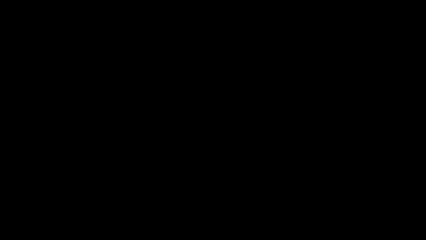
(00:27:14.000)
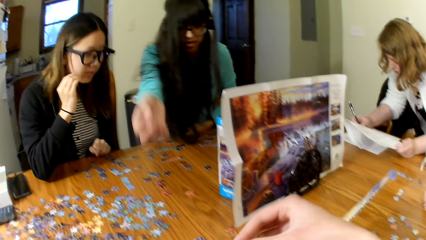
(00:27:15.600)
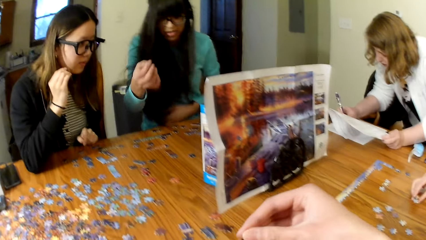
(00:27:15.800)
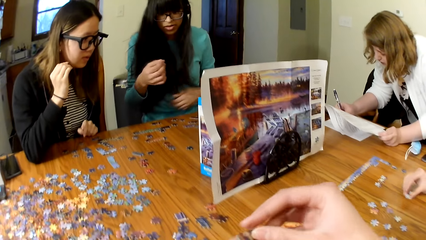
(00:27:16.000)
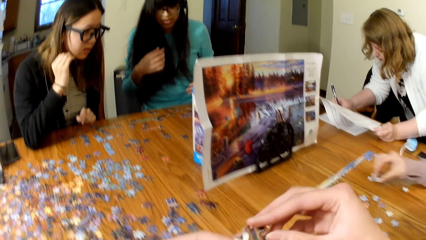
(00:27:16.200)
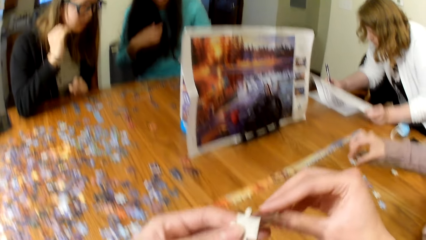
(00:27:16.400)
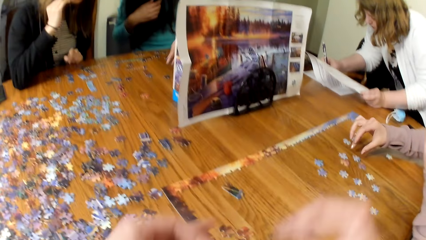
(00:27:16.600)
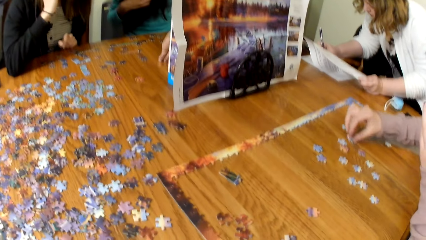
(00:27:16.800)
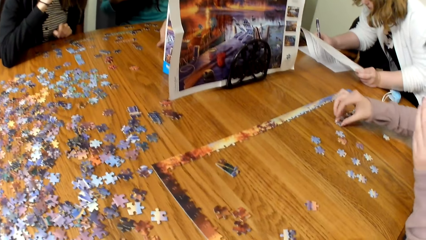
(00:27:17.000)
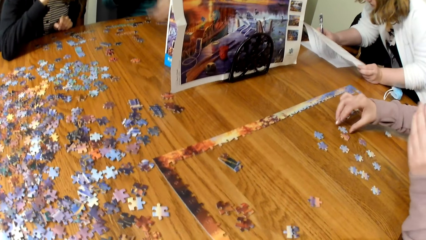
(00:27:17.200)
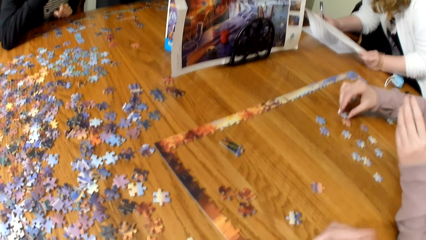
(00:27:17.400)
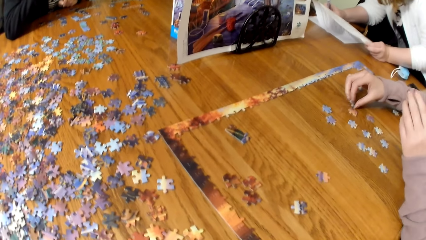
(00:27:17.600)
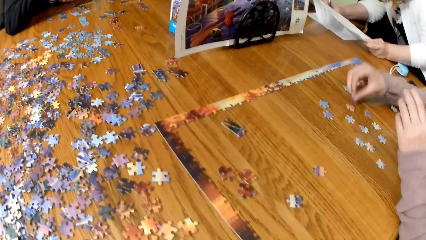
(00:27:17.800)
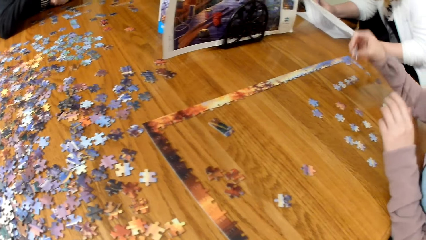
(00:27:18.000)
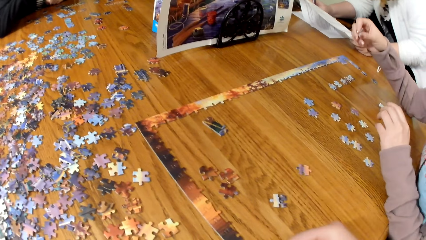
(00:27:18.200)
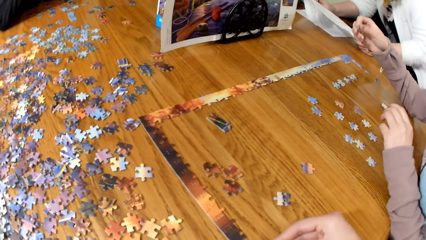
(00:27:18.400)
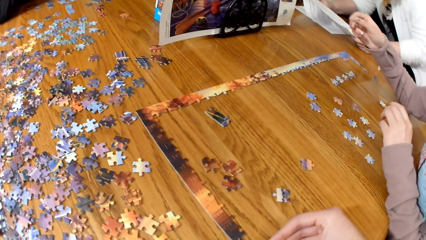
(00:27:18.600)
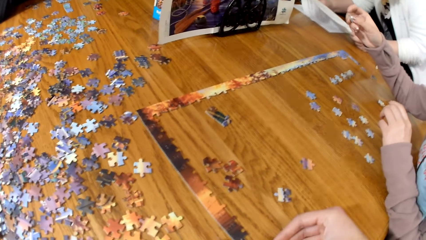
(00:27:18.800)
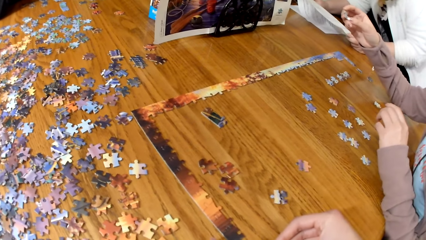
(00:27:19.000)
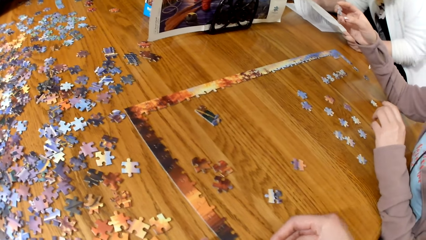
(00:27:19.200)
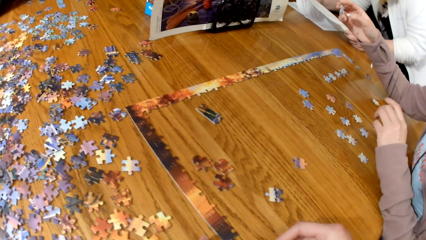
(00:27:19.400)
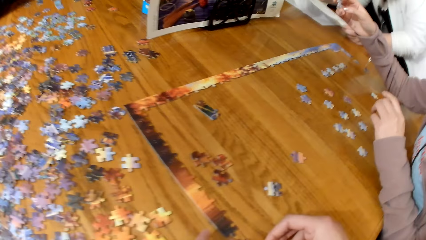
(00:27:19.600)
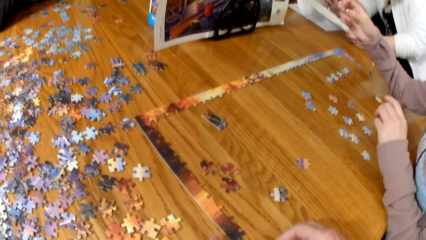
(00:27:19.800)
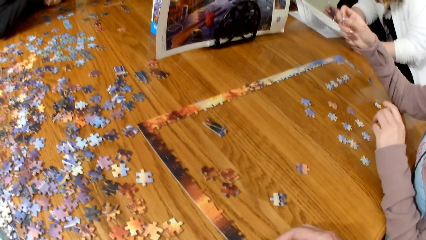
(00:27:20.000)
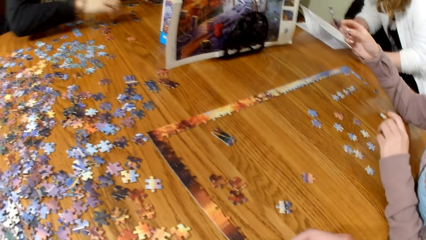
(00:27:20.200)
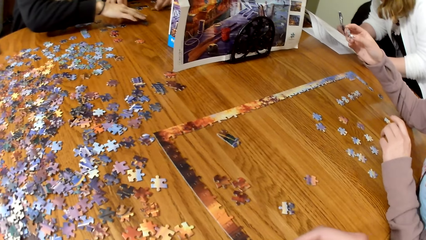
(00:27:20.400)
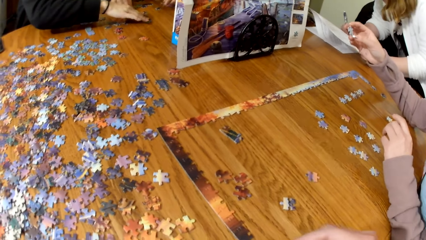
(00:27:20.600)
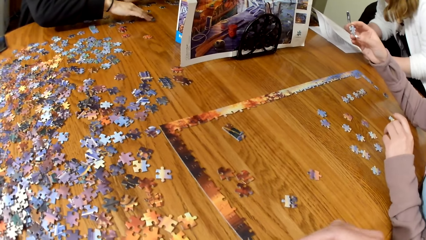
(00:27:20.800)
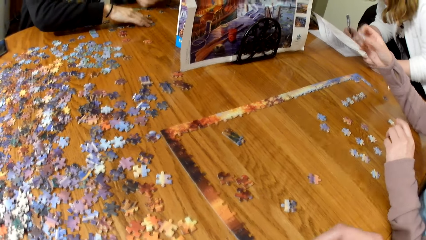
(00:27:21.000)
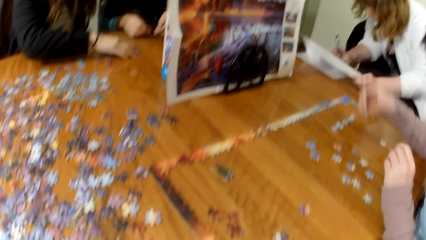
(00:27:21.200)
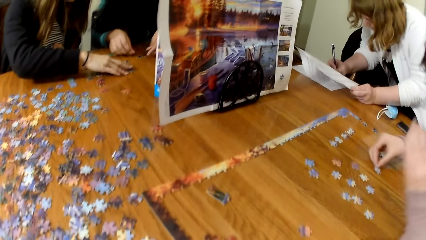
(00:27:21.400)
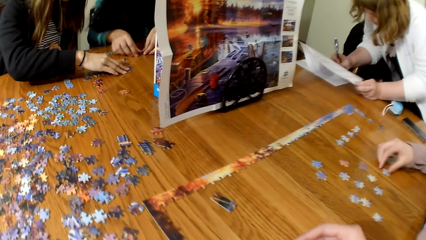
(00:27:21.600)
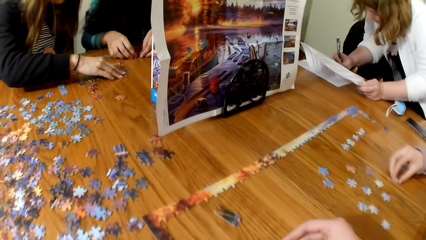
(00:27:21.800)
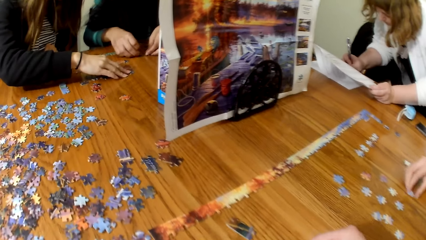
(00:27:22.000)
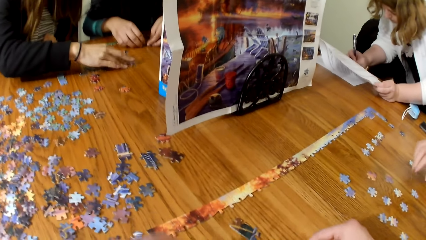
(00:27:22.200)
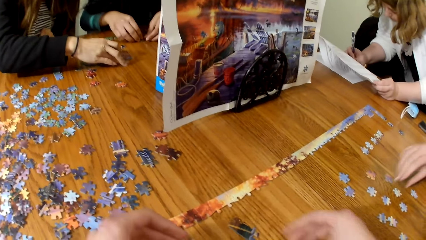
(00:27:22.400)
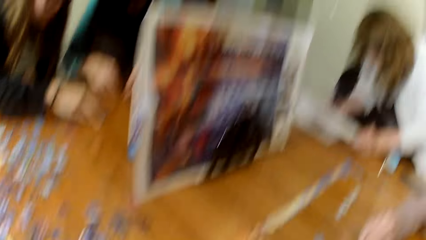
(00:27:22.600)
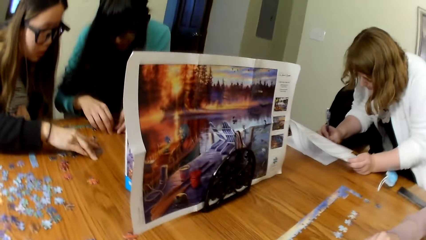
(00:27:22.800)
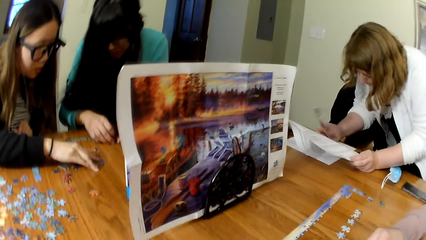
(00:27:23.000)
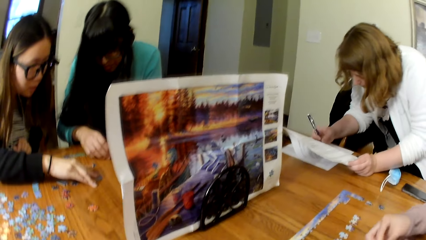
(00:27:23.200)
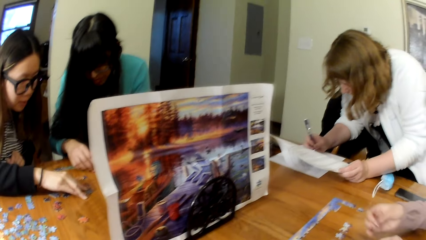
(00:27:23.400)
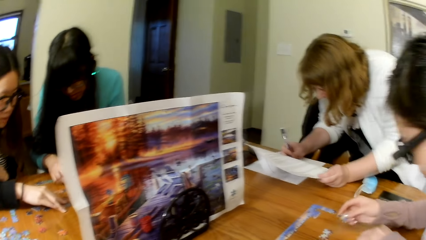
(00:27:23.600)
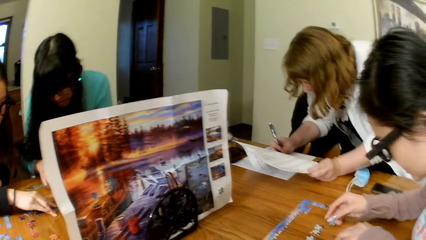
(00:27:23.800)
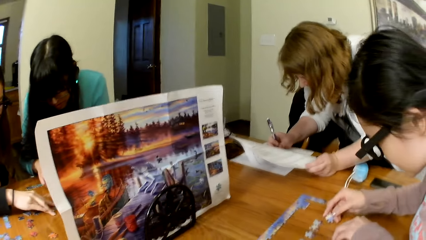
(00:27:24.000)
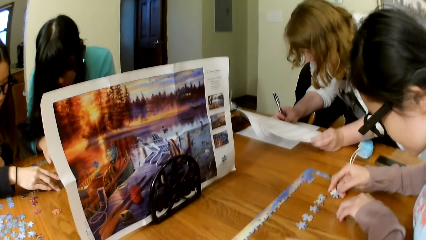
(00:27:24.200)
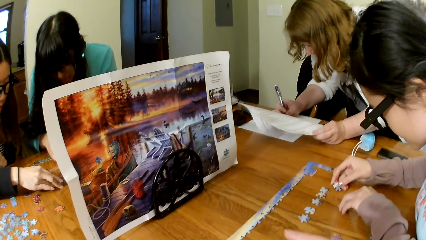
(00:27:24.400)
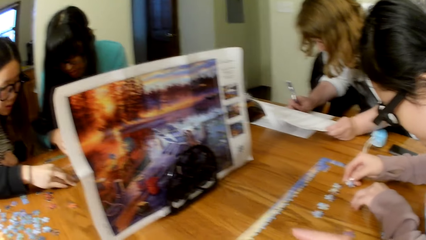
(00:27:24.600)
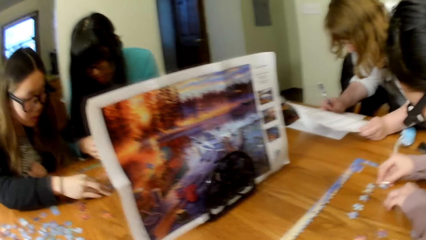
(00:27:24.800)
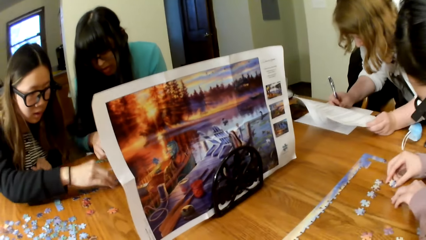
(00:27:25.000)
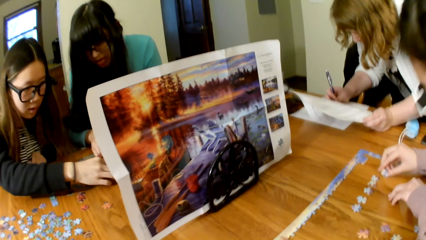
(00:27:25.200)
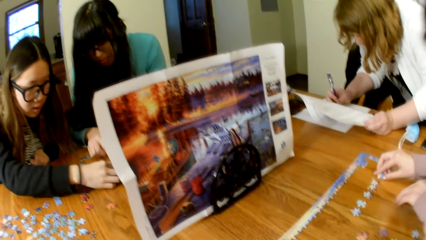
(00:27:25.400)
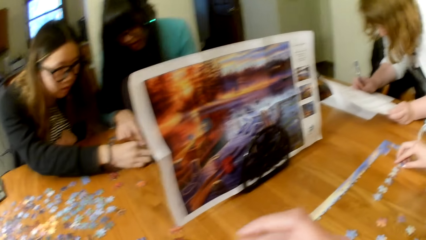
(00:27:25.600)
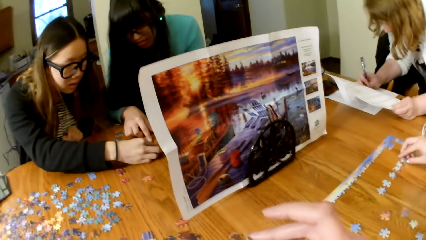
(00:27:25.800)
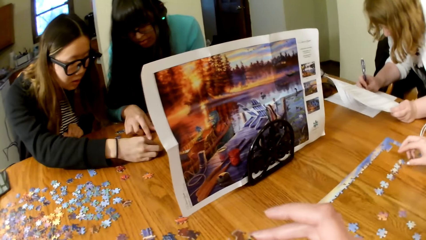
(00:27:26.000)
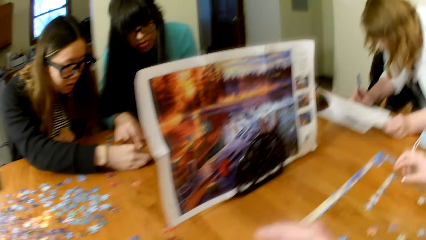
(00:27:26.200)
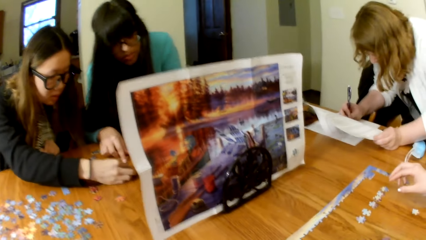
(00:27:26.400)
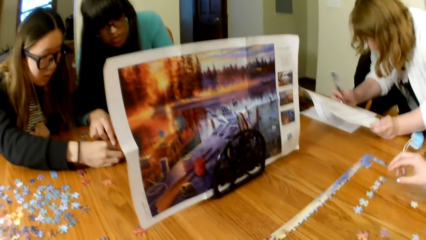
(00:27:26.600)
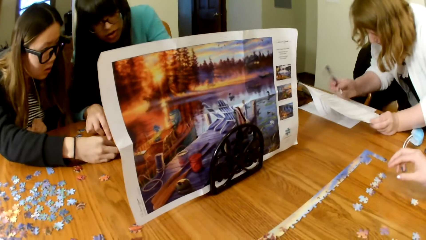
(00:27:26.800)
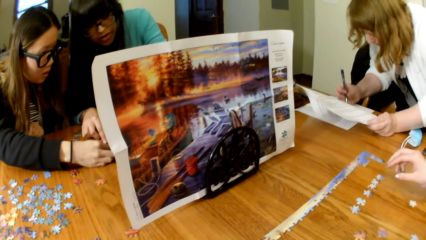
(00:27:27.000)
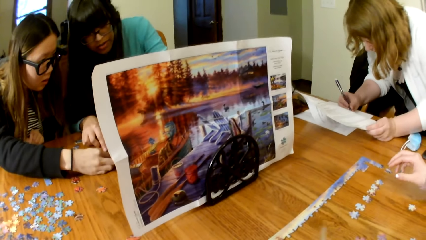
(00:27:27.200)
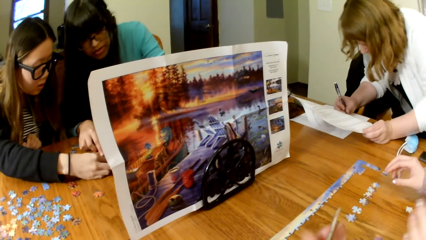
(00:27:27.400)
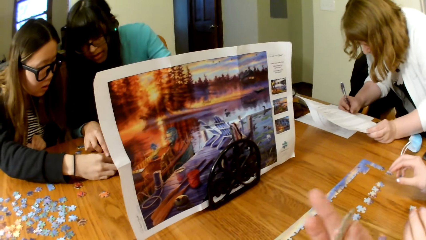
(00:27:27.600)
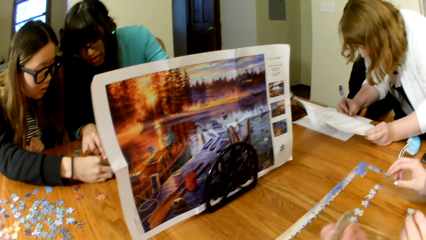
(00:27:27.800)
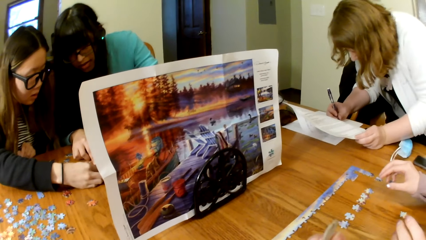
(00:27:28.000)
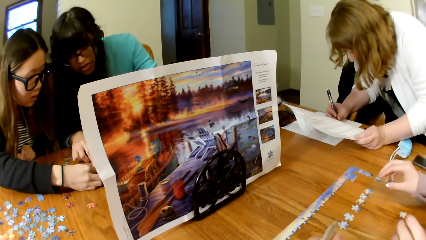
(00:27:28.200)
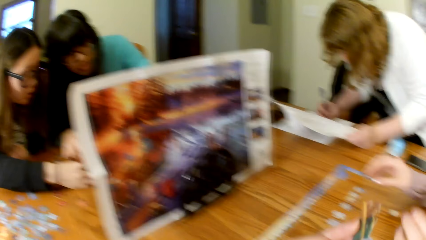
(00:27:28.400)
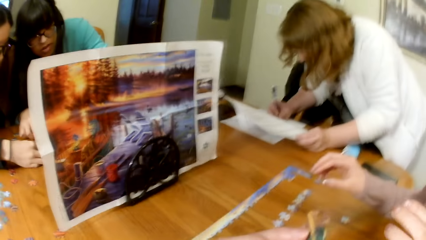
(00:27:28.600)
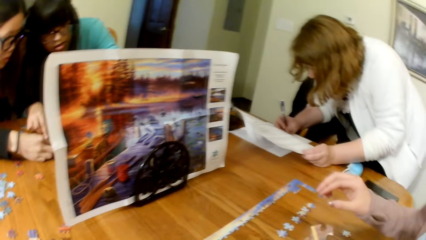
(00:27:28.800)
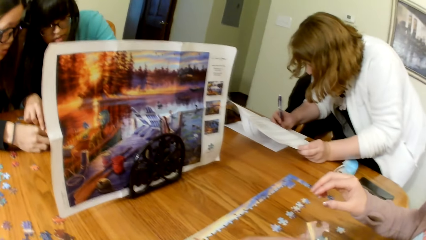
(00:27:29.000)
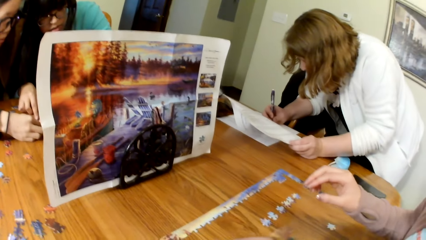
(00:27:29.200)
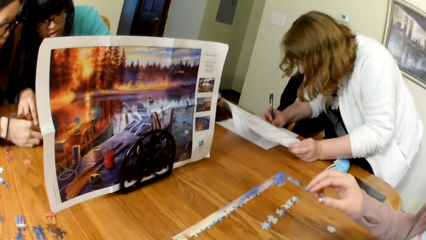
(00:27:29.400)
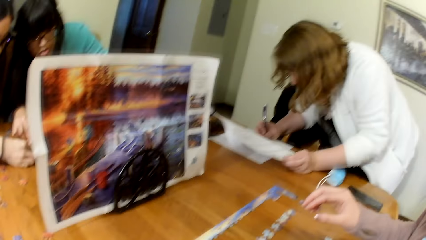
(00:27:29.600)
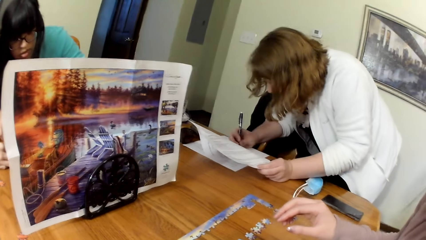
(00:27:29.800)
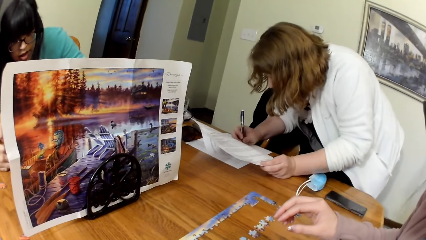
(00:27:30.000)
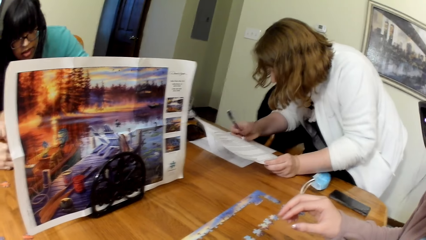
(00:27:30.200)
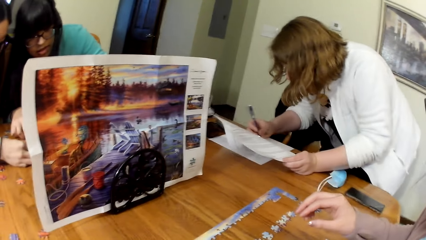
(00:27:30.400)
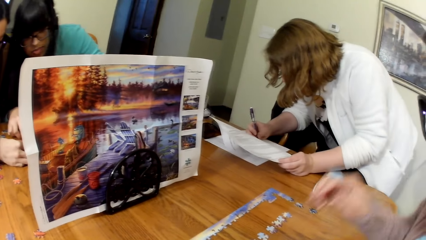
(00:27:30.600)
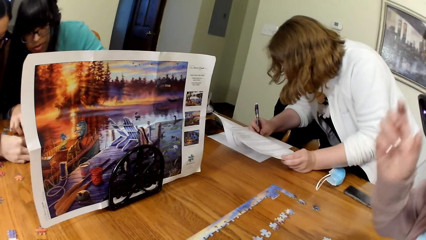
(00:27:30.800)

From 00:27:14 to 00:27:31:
A lady arranges the puzzle cards on the table. The lady writes on a paper.
